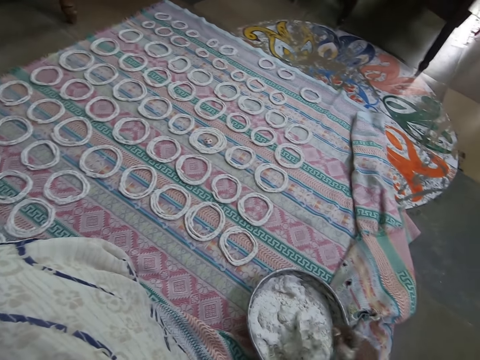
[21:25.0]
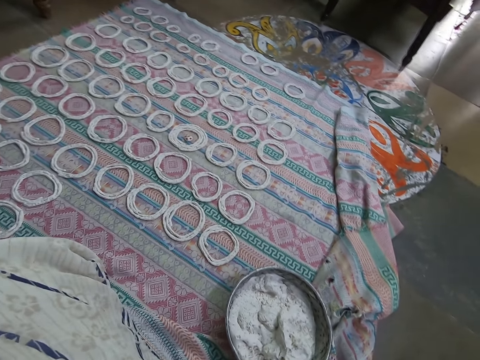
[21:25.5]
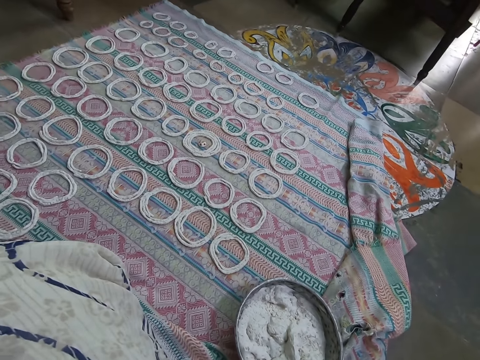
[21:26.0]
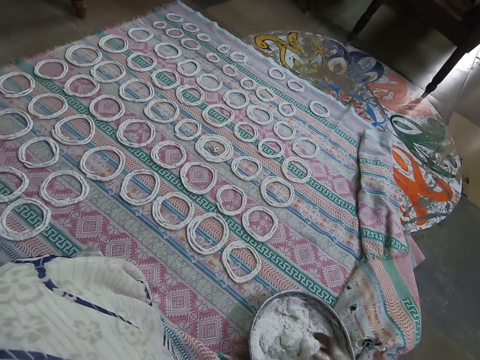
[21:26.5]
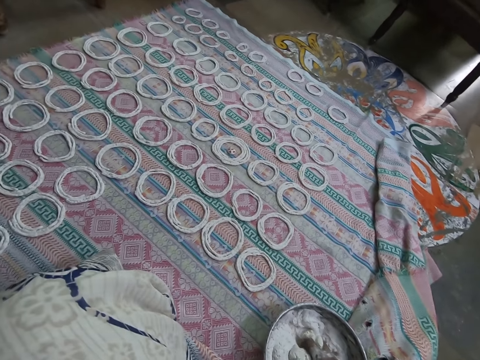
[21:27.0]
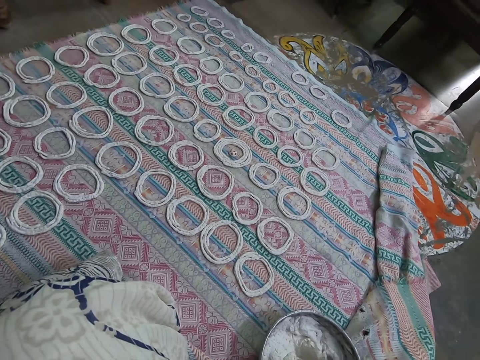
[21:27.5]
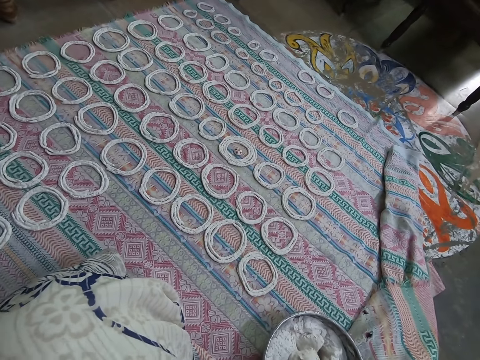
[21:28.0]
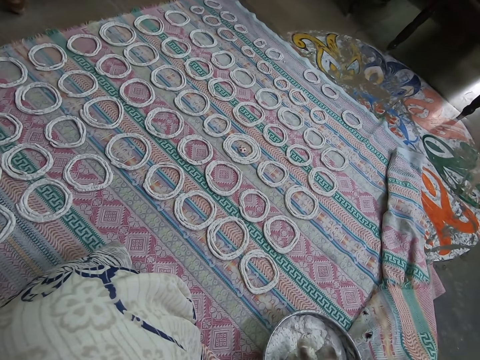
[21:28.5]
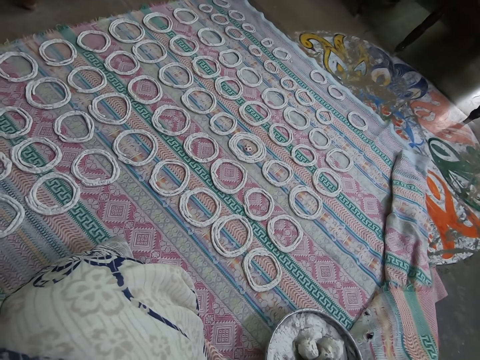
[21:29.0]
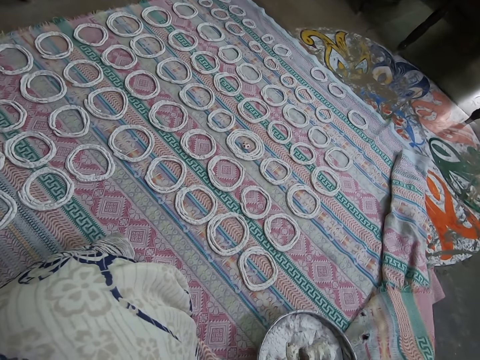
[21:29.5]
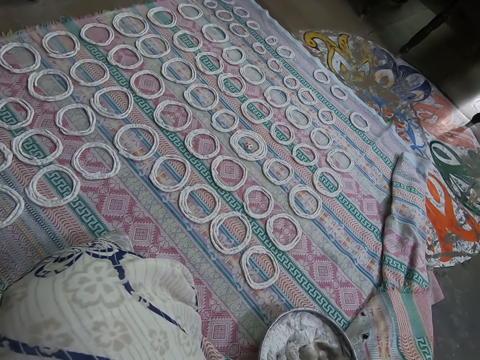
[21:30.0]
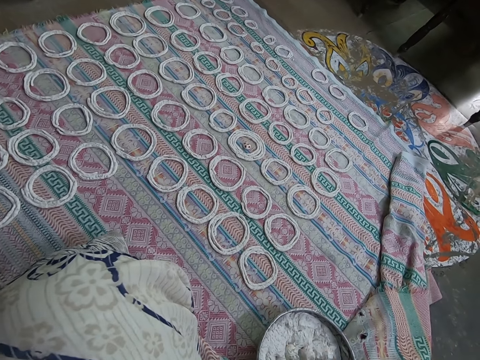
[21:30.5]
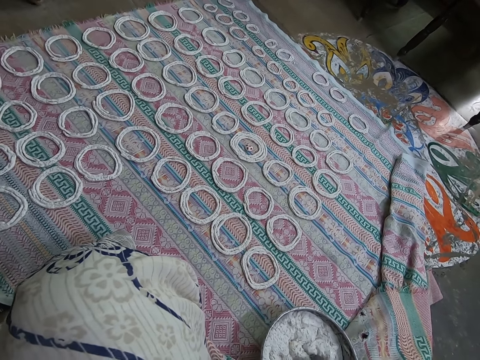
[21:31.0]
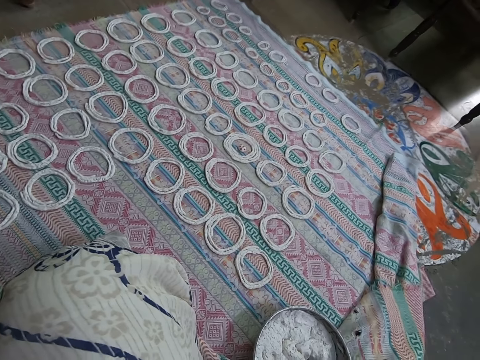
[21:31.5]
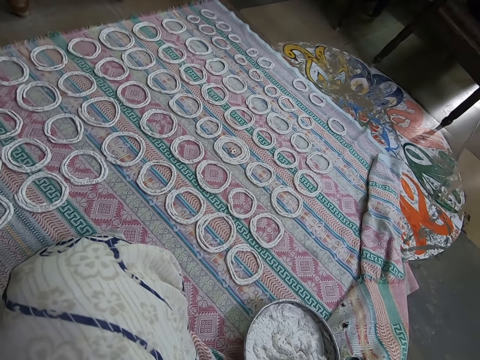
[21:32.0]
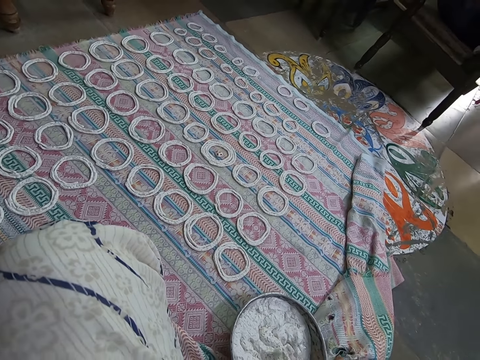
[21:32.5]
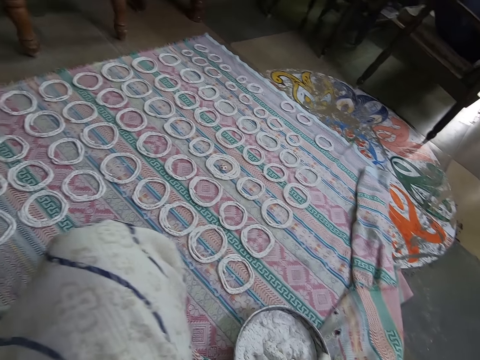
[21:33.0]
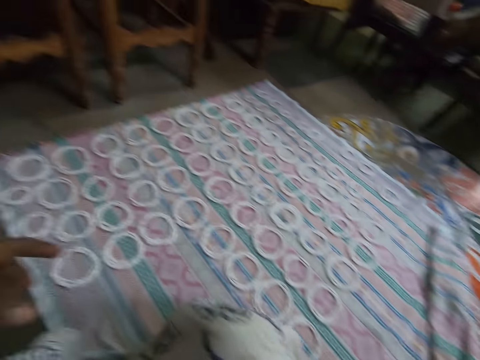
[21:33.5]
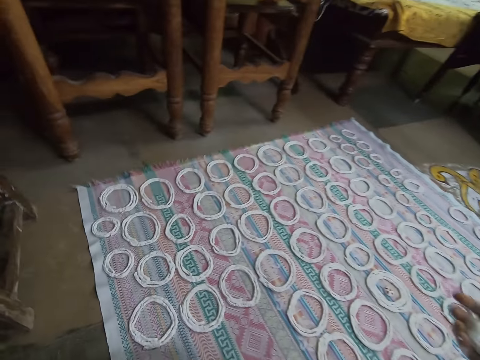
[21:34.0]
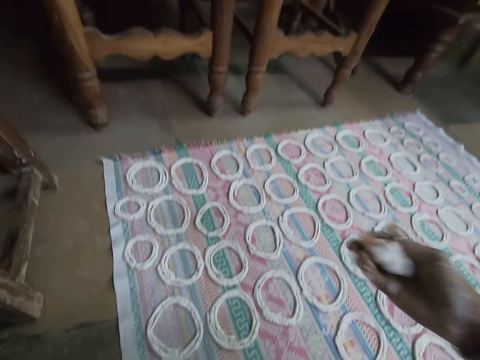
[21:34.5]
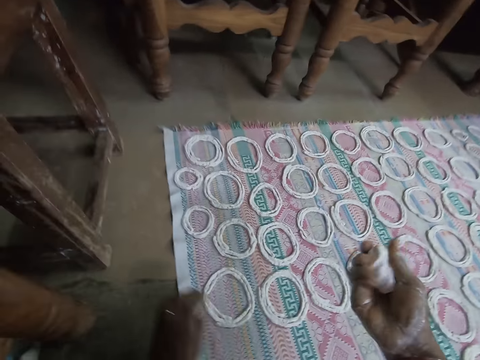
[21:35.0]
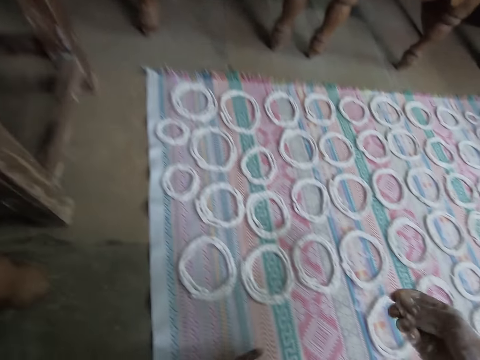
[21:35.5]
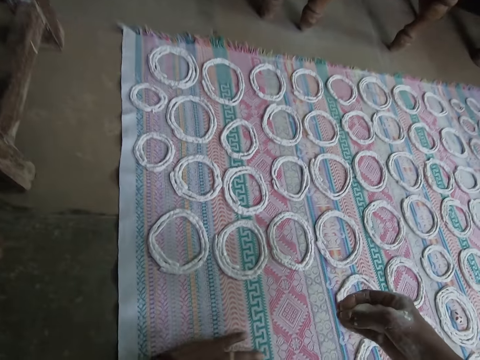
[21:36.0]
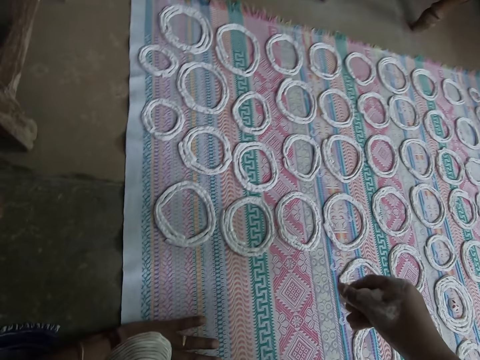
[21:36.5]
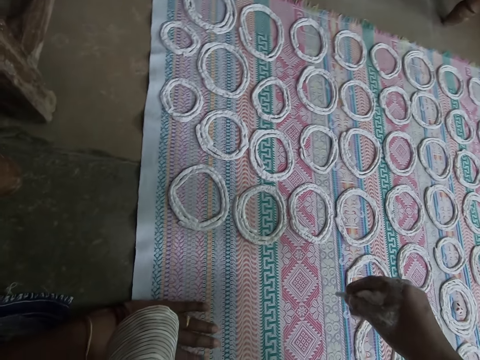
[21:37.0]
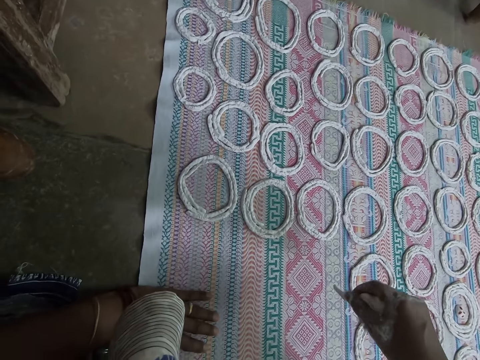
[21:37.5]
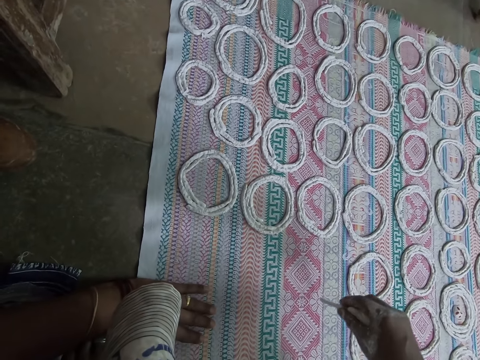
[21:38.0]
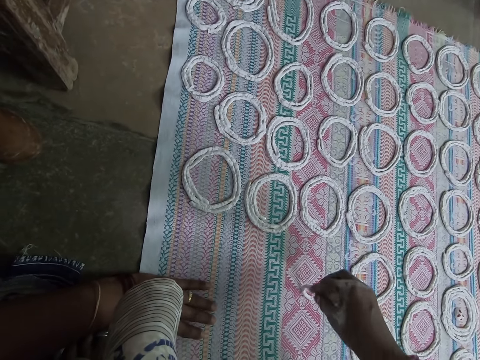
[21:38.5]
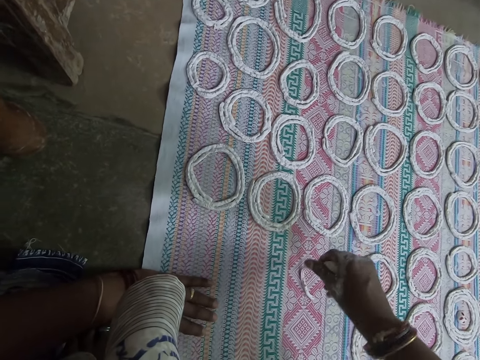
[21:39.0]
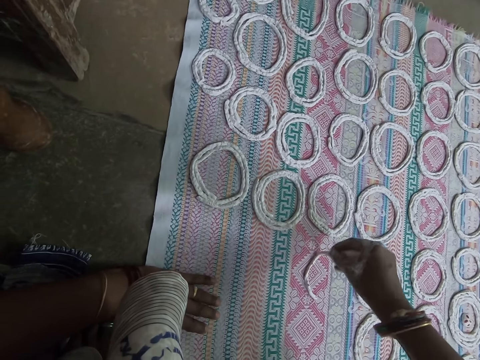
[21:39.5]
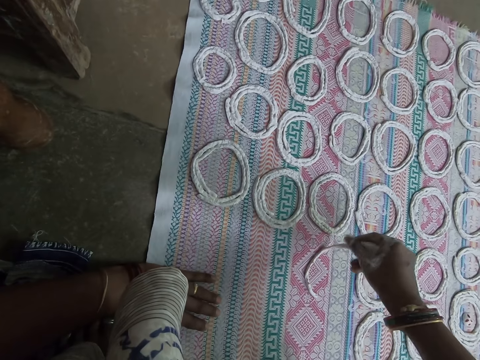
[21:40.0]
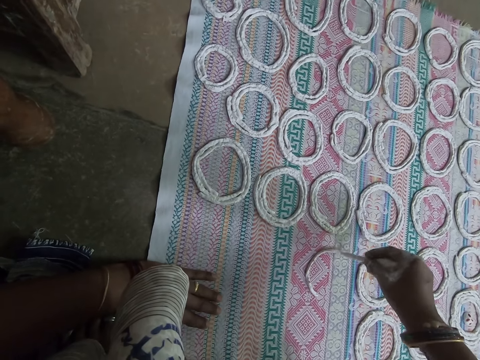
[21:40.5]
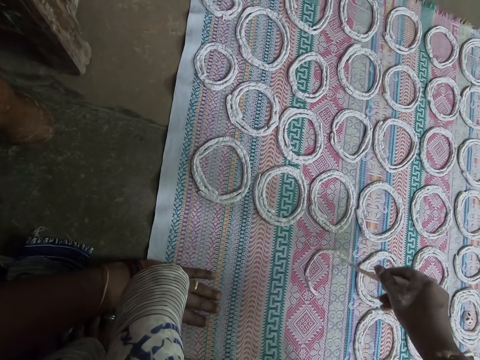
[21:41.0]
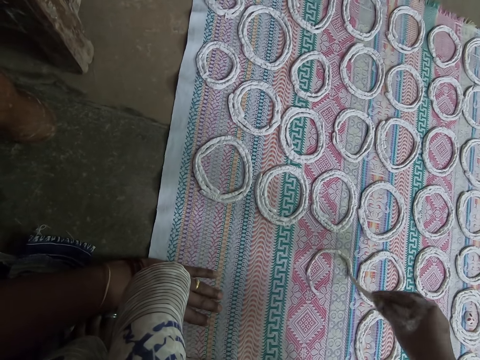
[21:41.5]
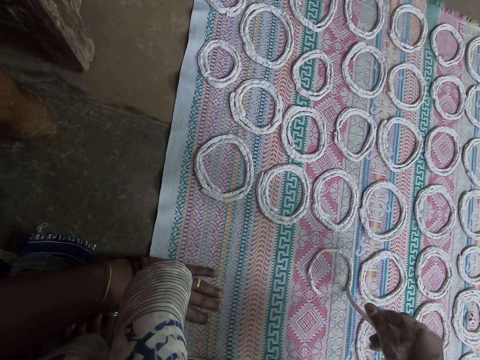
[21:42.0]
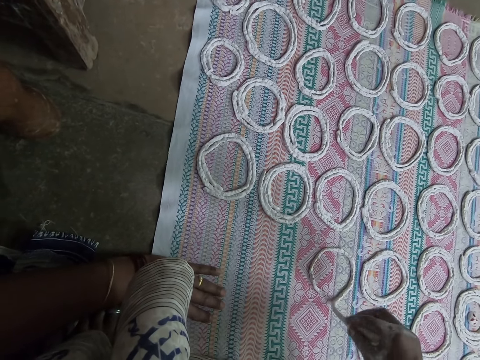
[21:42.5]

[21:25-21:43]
The camera wearer cuts the dough with her hand. She presses the murukku snack paste in the bowl on the mat with her right hand. She takes the dough. She presses the murukku snack paste in her right hand. She rotates the dough. She sweeps the mat on the floor with her left hand. She places her hand on the mat. She makes shapes out of the murukku snack paste in her right hand on the mat on the floor.

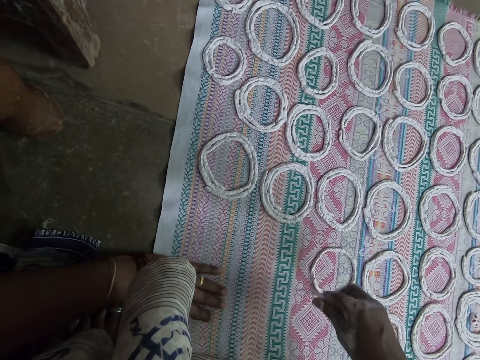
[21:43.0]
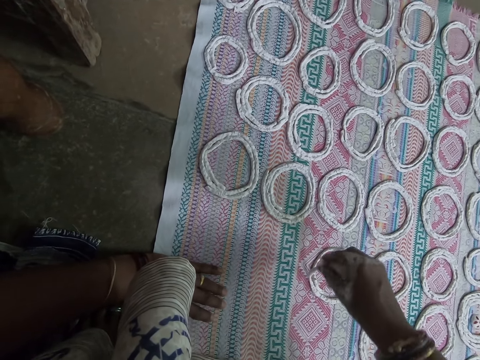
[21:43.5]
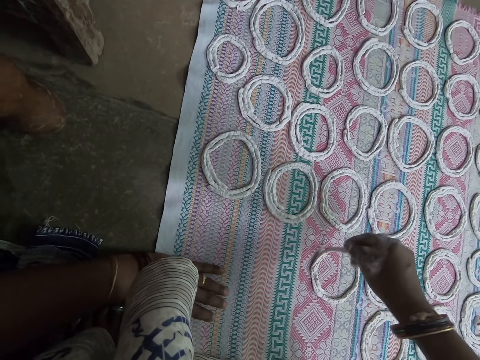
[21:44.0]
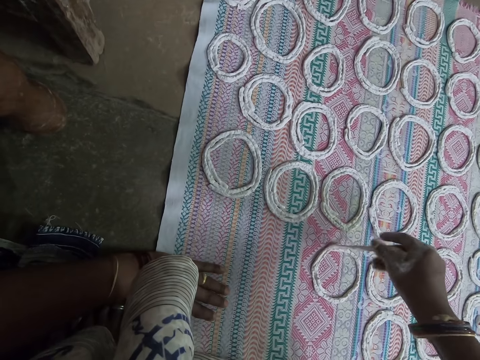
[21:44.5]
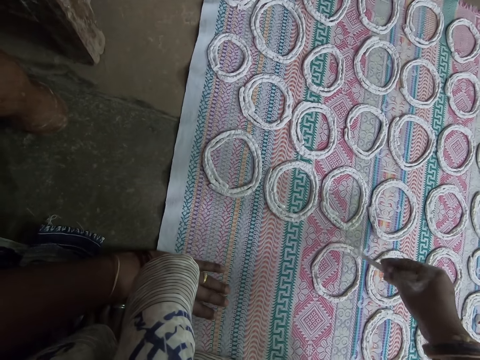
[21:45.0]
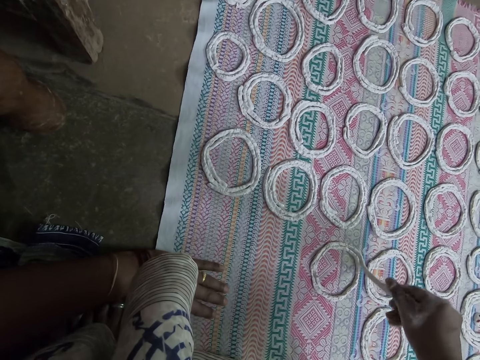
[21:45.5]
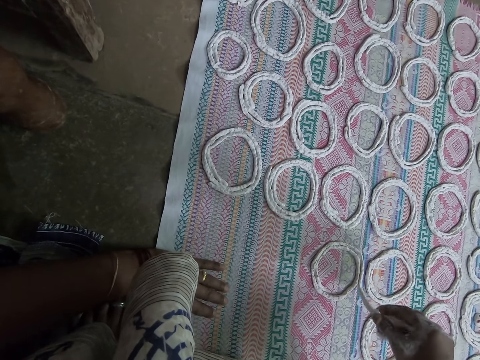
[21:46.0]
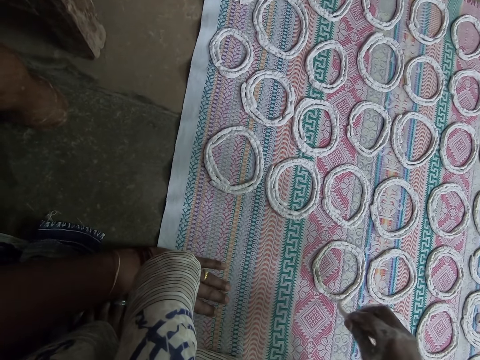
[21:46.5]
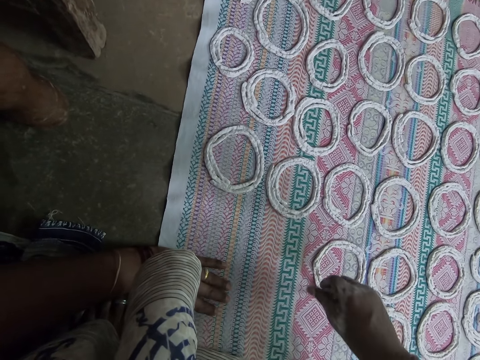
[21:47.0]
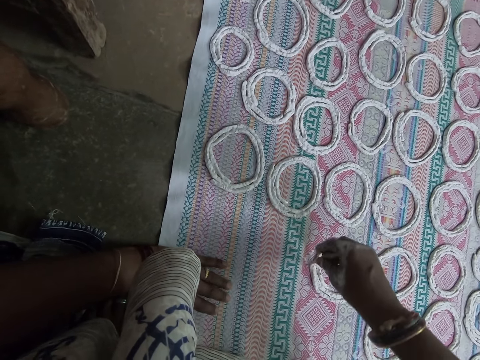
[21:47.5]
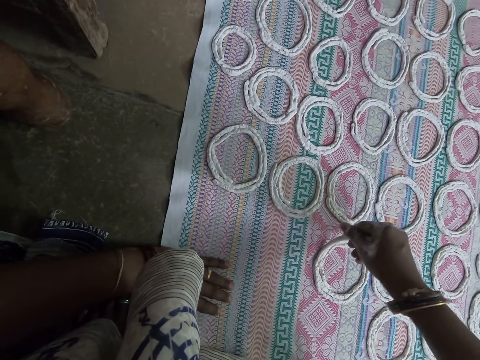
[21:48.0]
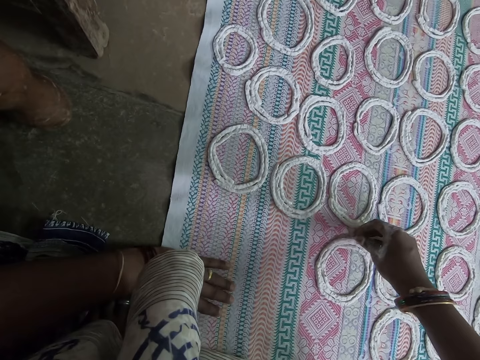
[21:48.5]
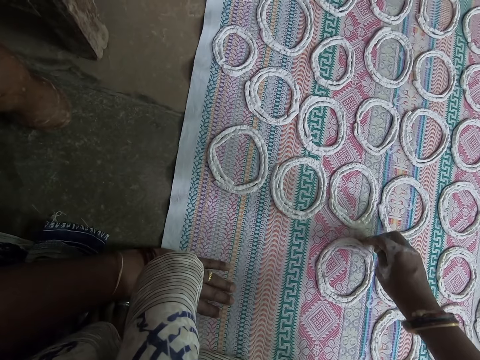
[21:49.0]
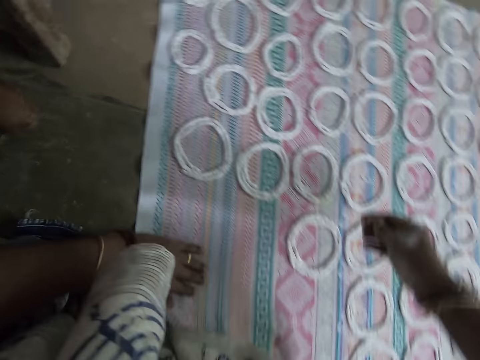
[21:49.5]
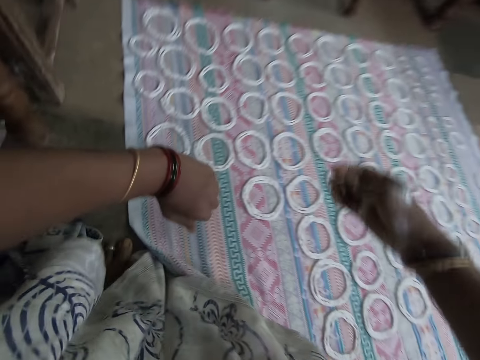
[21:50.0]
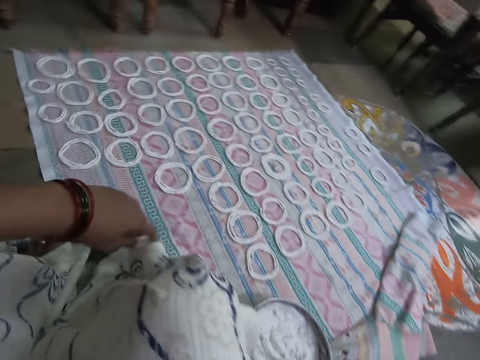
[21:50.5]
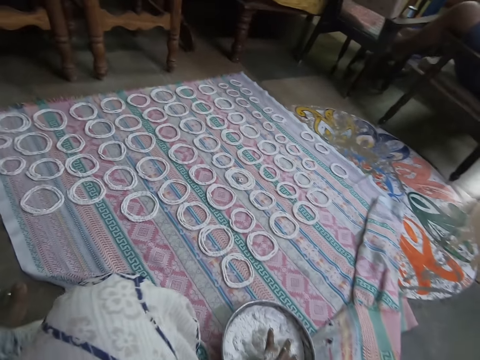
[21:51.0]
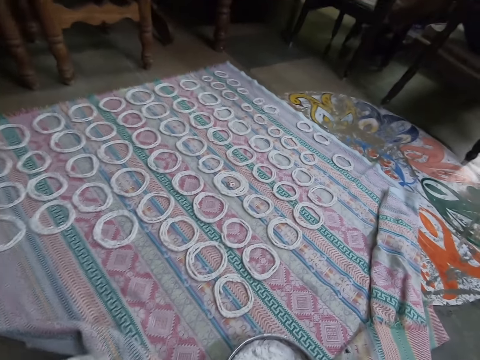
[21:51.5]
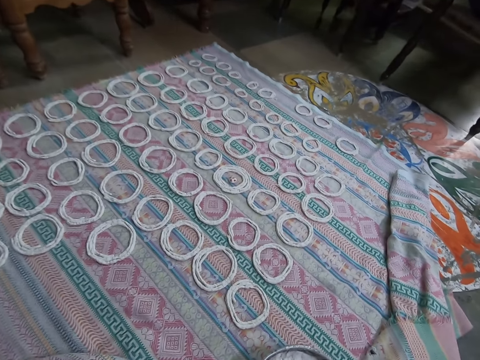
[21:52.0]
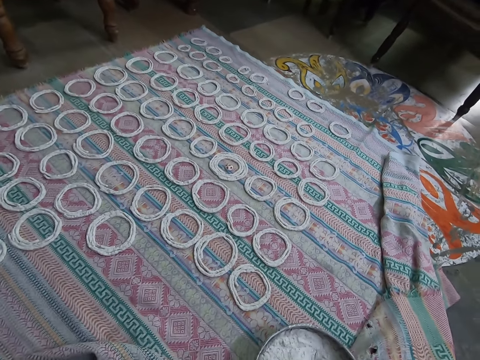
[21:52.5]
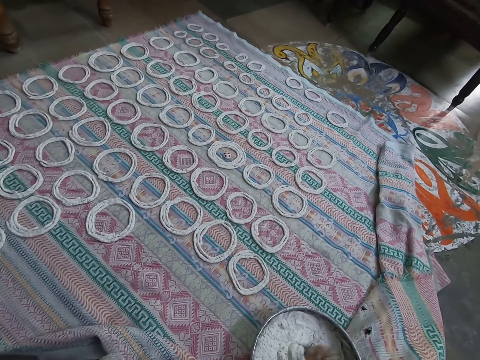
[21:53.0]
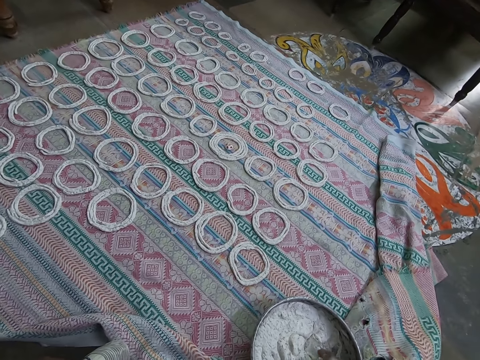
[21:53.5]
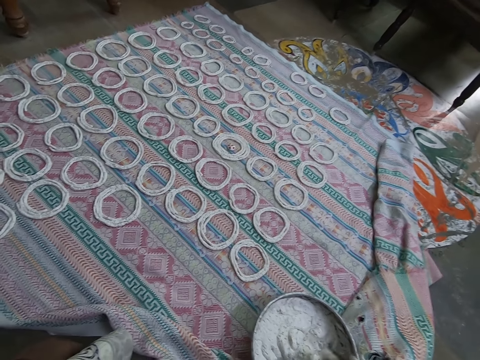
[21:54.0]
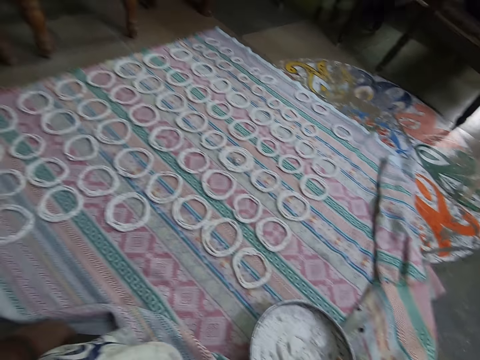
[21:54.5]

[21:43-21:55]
The camera wearer scoops murukku snack paste from the bowl on the mat with her right hand. She returns the dough on the basin. She holds the dough with her hand and kneads the dough.
